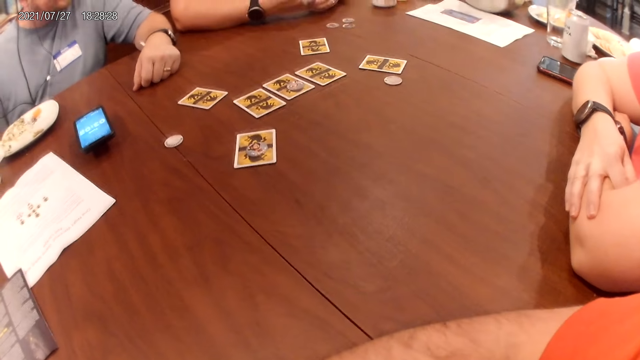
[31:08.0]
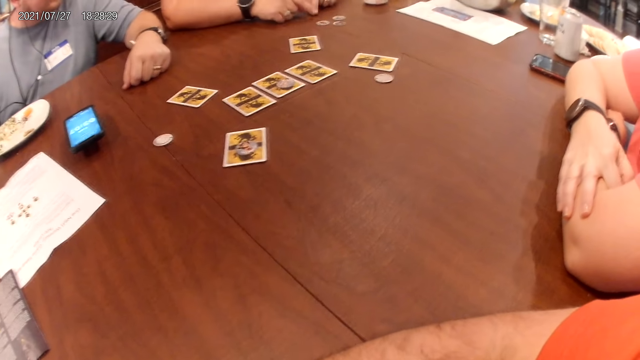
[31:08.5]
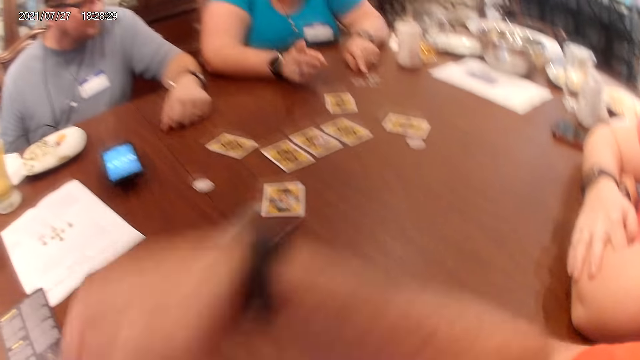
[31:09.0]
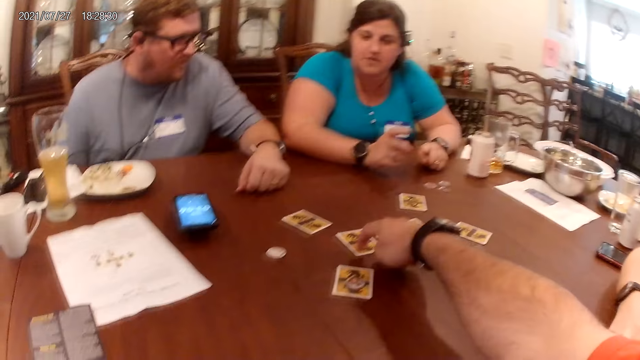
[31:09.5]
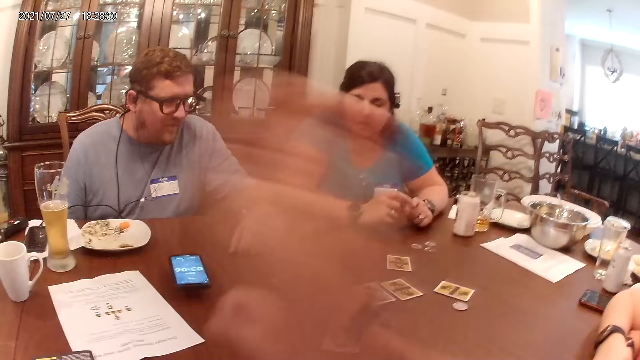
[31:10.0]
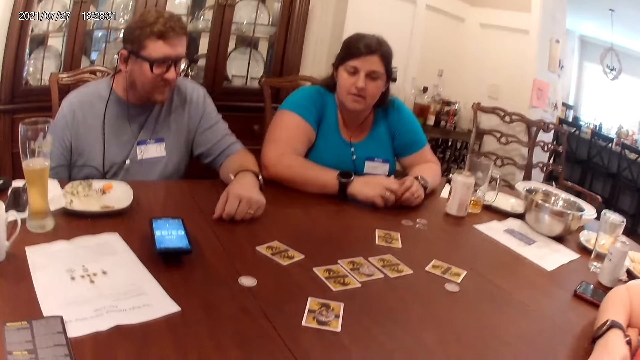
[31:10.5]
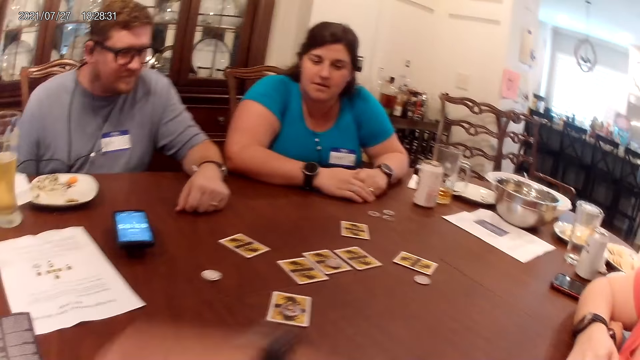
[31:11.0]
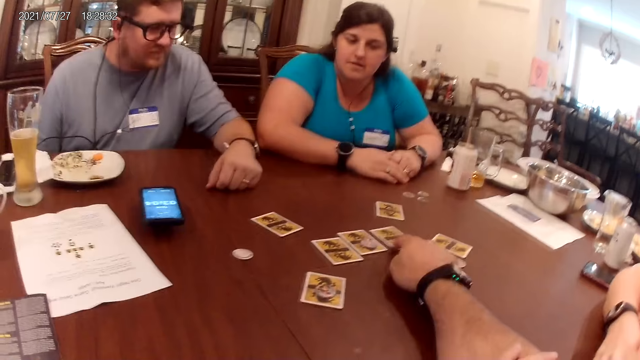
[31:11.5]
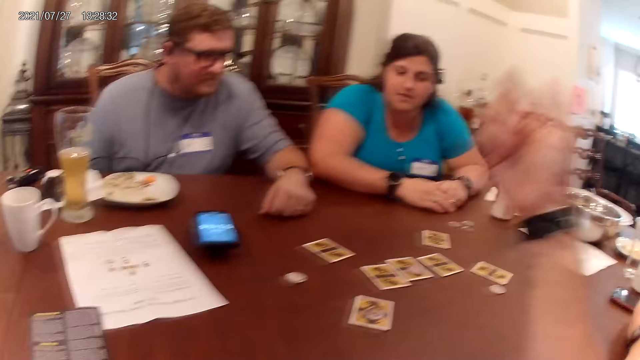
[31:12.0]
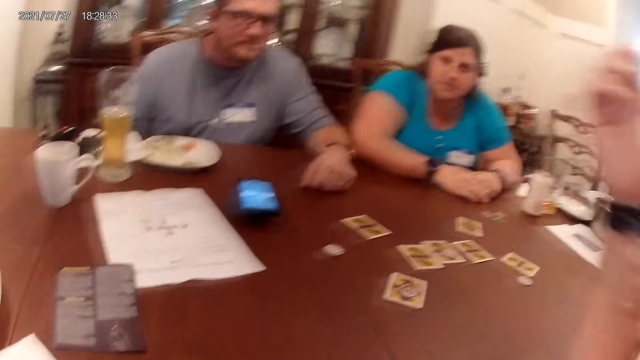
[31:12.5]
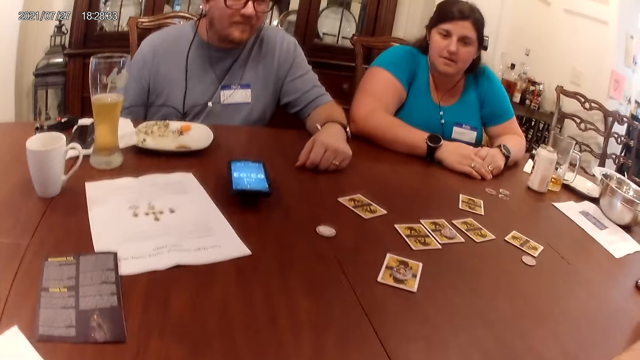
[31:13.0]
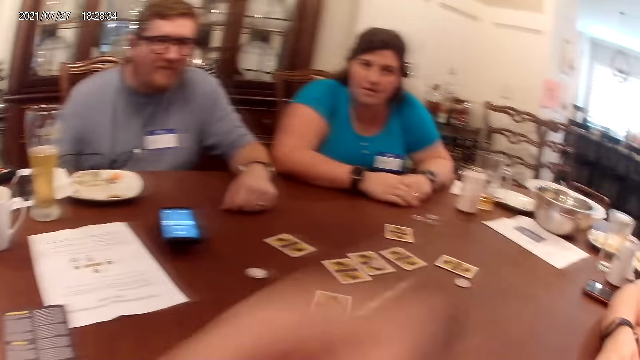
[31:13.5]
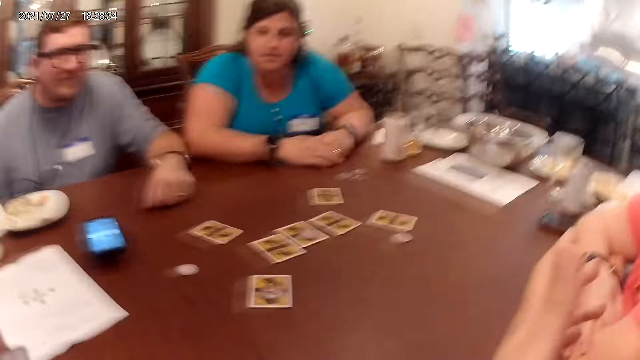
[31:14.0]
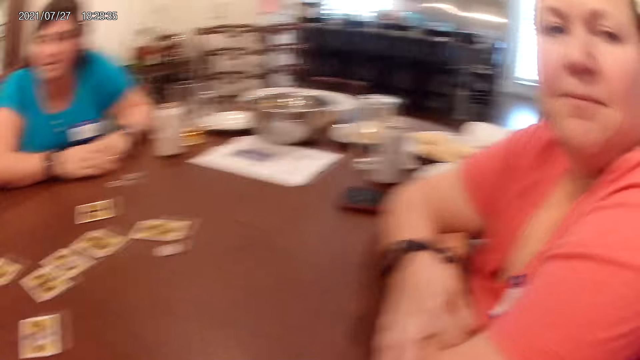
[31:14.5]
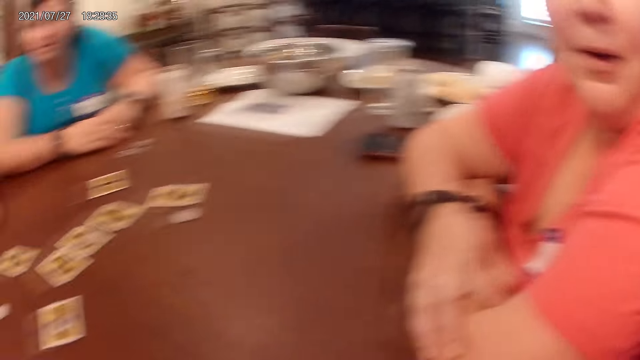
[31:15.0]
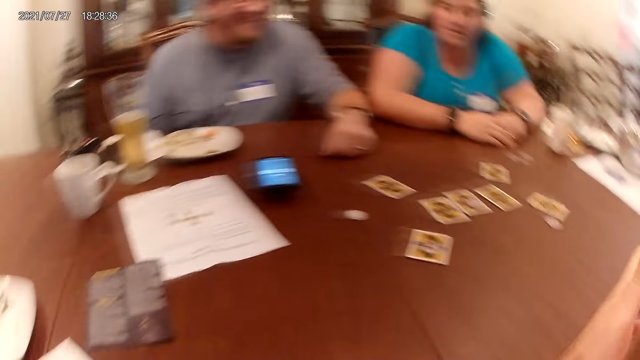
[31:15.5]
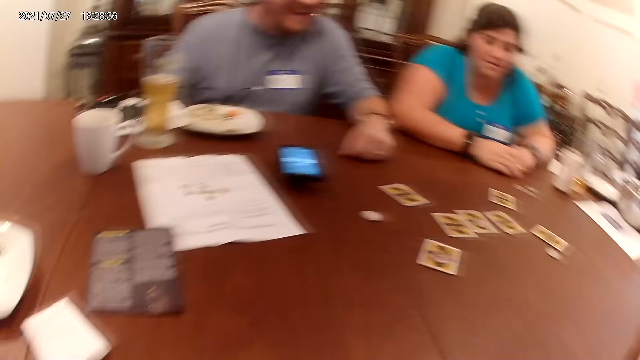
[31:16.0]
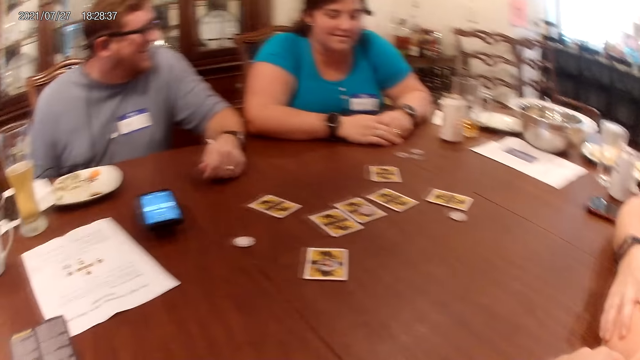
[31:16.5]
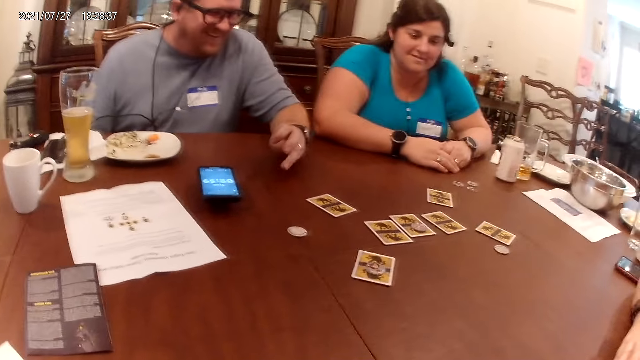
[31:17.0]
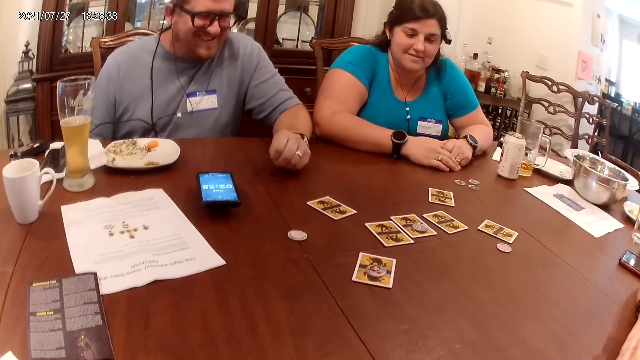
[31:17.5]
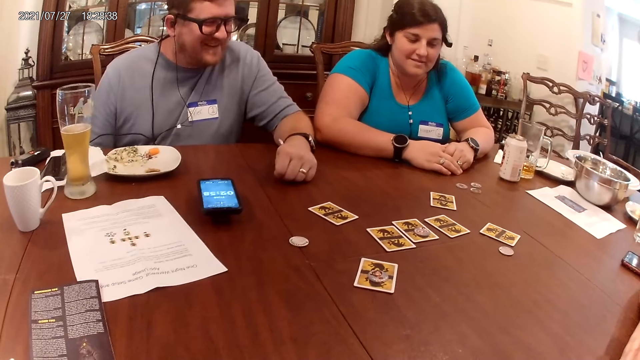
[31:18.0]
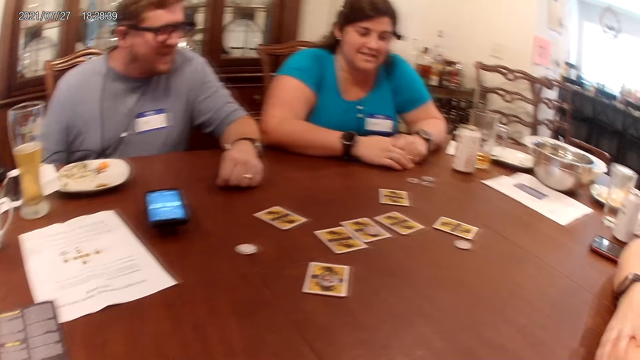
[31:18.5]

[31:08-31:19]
The camera wearer touches a card on the table with his right hand. He touches the card on the table with his right hand again. He interacts with a woman. He looks around.

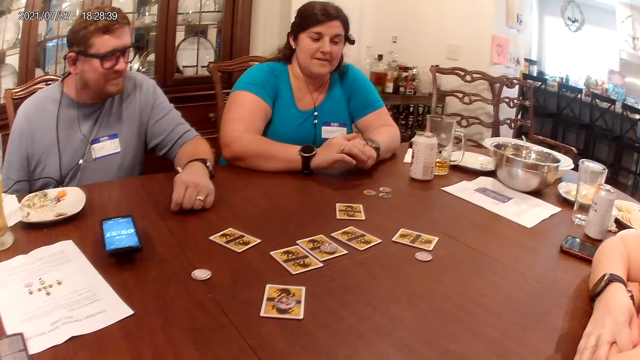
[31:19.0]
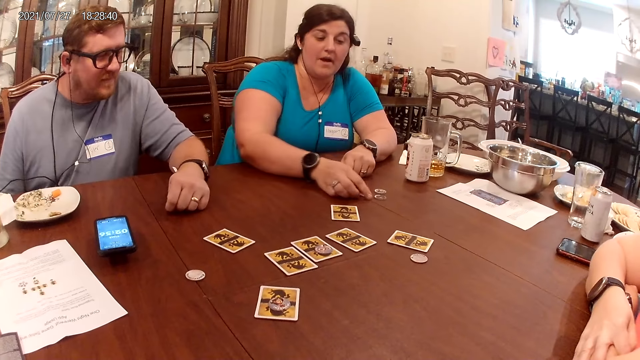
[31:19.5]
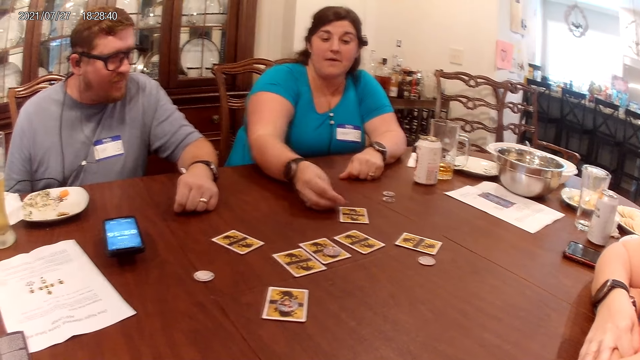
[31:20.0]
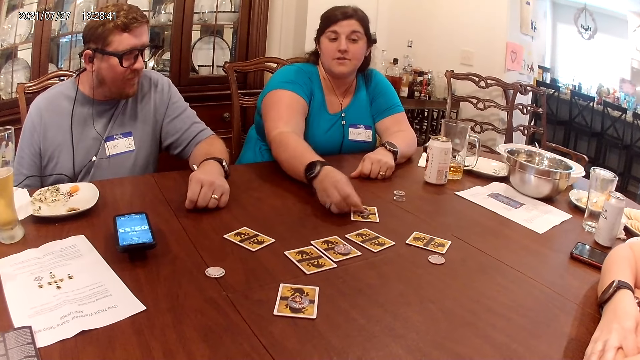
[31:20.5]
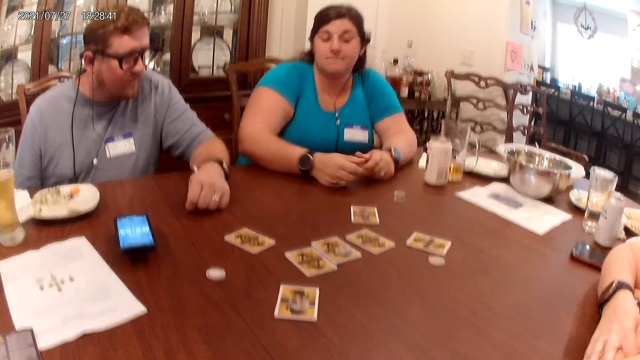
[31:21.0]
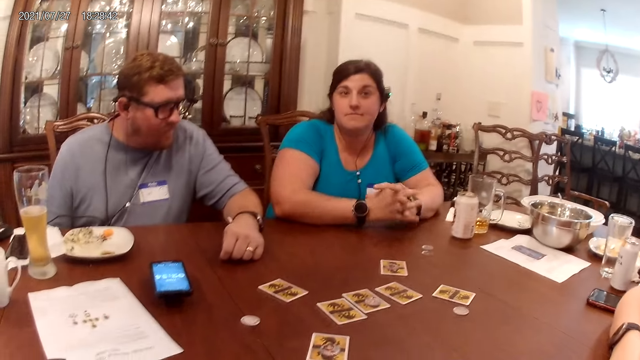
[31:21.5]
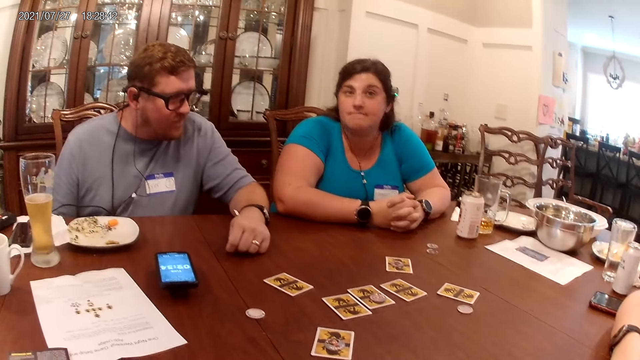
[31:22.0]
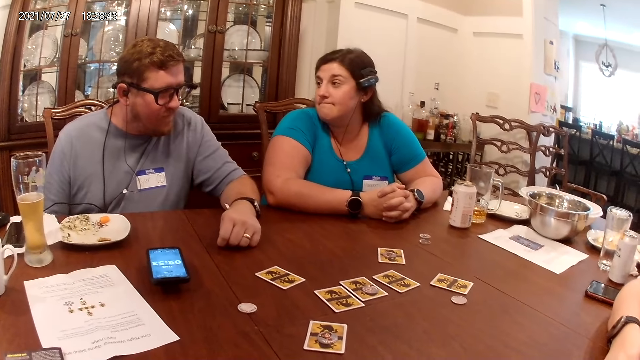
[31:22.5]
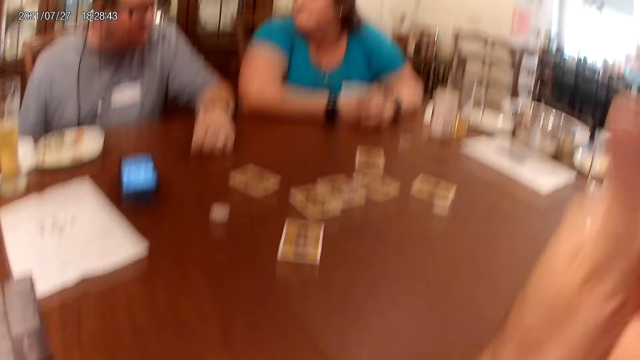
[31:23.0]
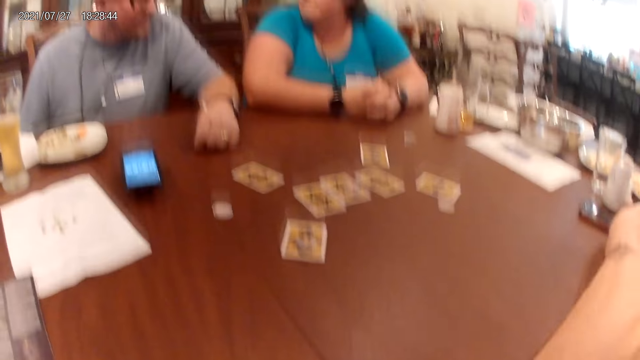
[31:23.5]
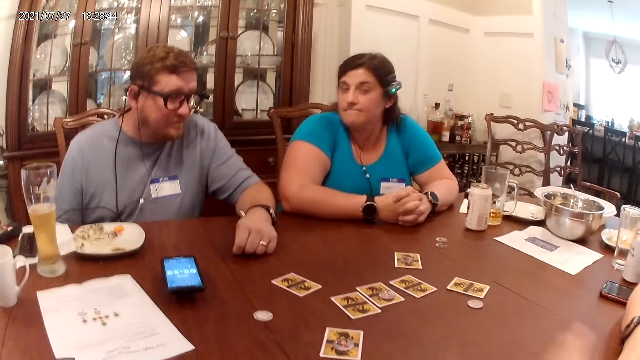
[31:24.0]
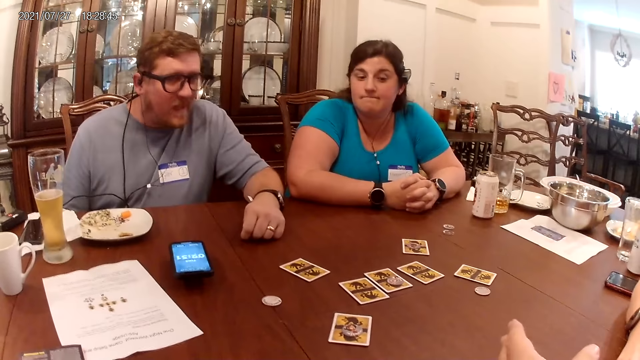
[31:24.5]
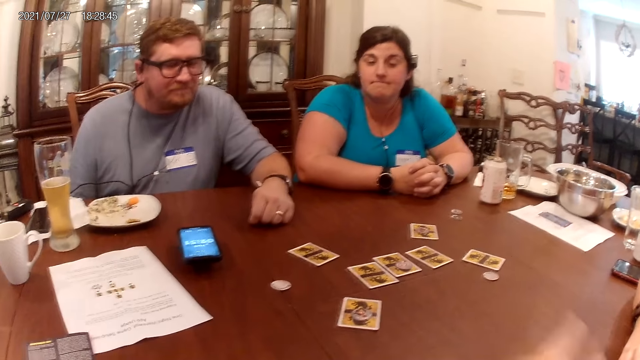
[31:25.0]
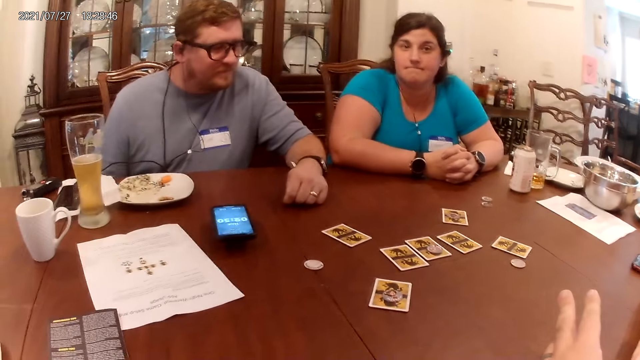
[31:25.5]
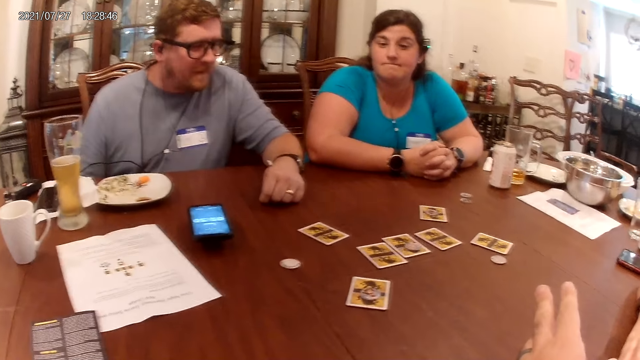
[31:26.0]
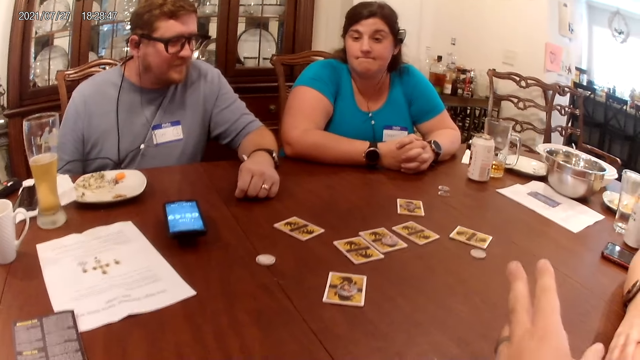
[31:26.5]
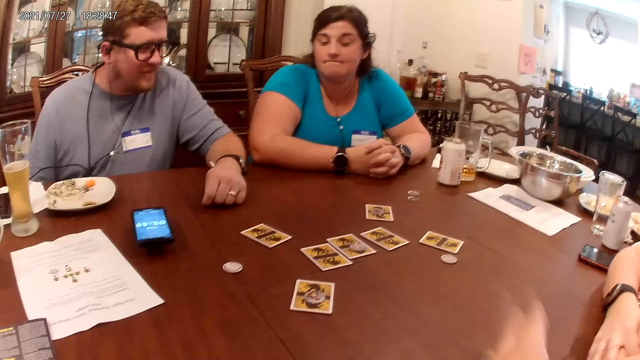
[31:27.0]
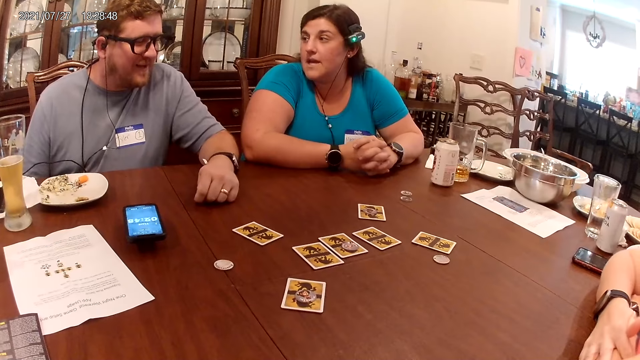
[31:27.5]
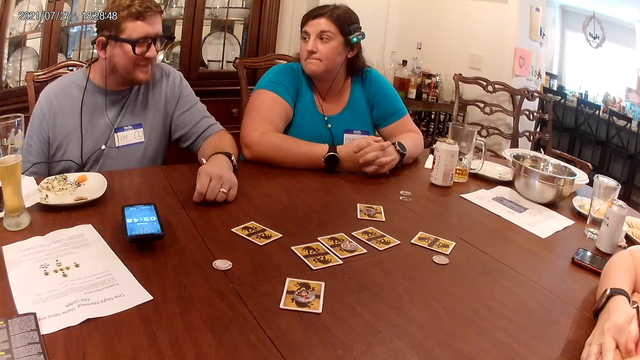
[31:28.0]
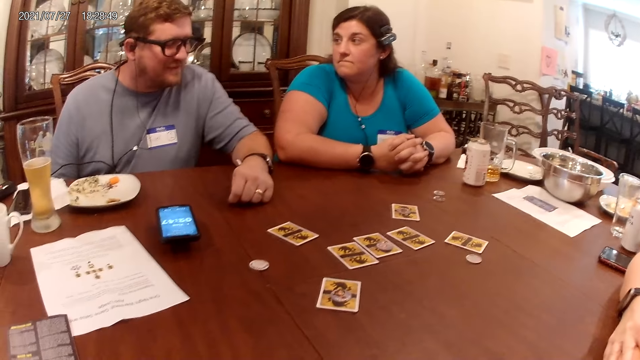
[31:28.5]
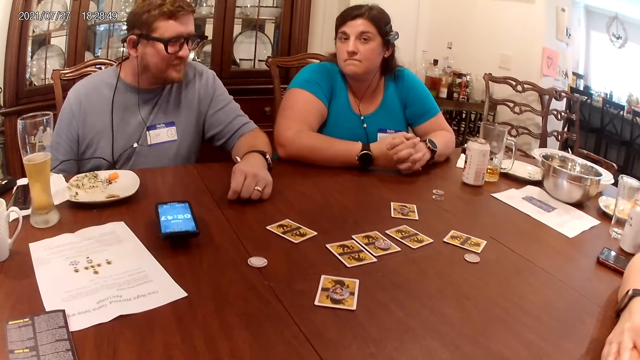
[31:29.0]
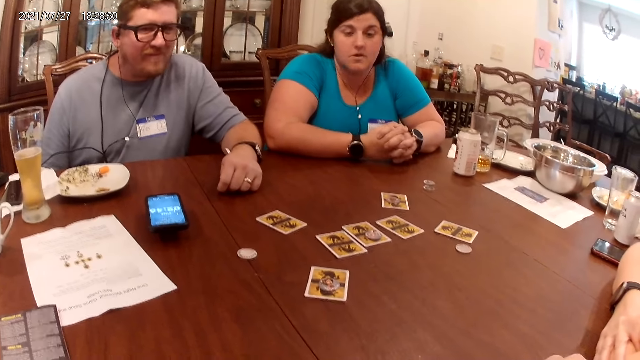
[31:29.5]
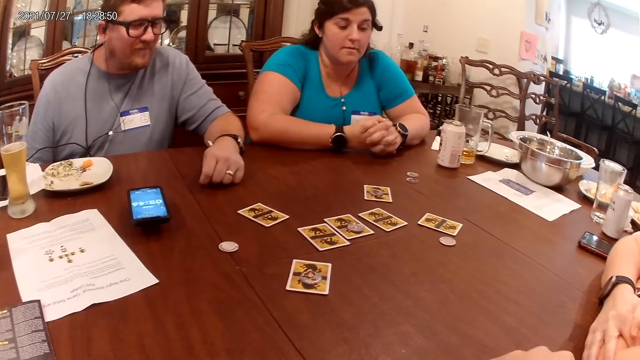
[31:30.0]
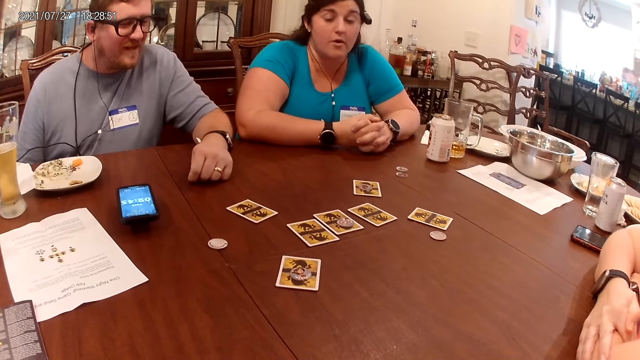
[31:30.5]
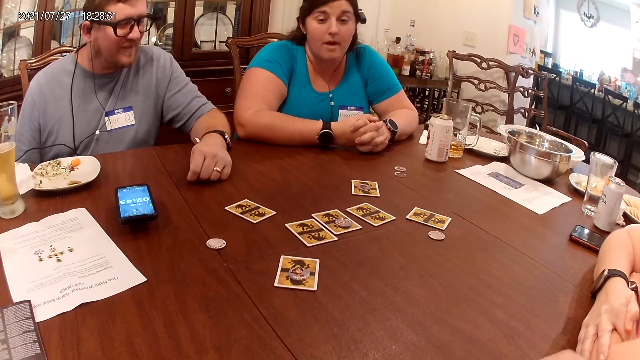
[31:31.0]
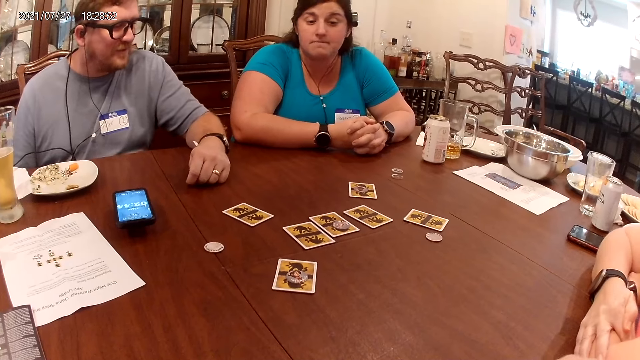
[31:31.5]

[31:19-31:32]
A woman picks a game token from the table with her right hand. She places the game token in her right hand on a card on the table. The camera wearer touches his face with his left hand. He interacts with the woman. The woman interacts with a person.
